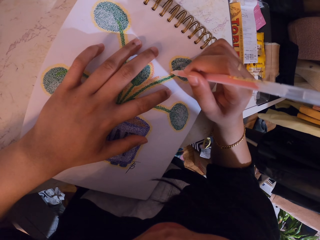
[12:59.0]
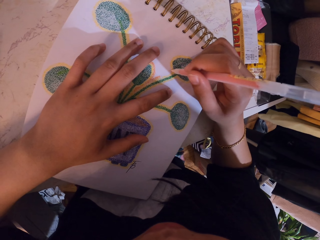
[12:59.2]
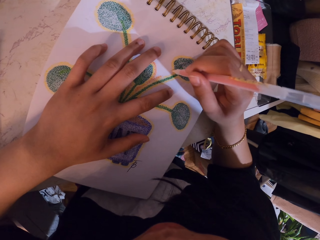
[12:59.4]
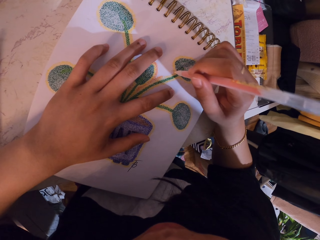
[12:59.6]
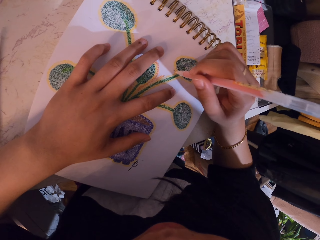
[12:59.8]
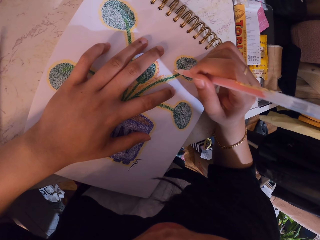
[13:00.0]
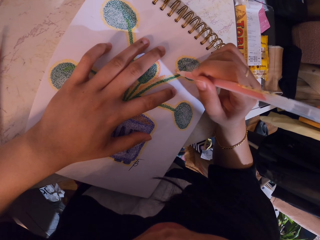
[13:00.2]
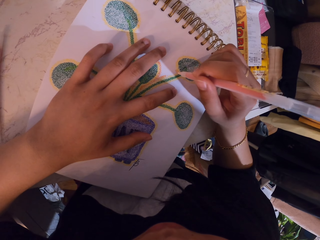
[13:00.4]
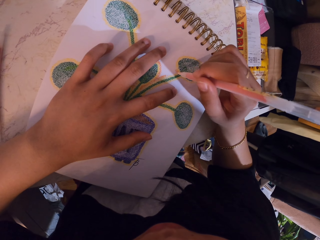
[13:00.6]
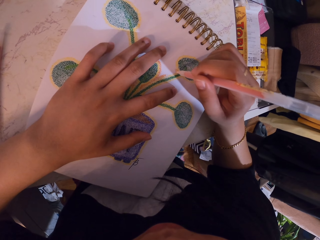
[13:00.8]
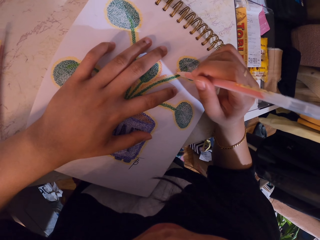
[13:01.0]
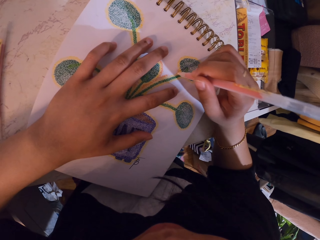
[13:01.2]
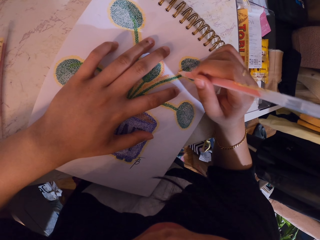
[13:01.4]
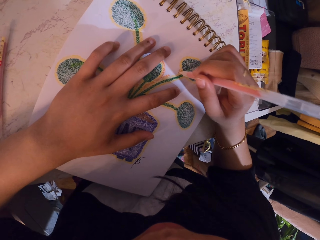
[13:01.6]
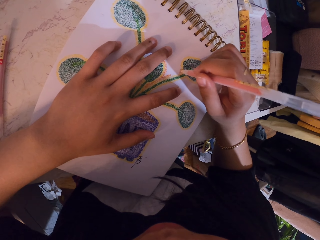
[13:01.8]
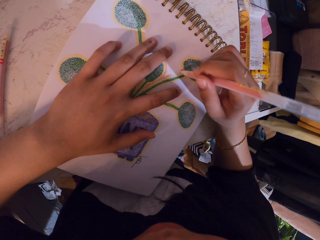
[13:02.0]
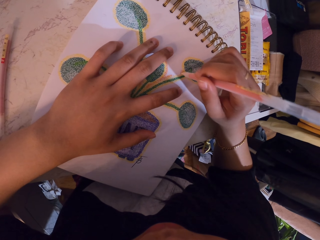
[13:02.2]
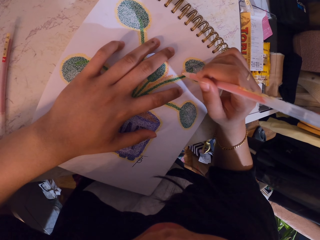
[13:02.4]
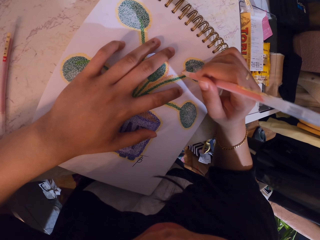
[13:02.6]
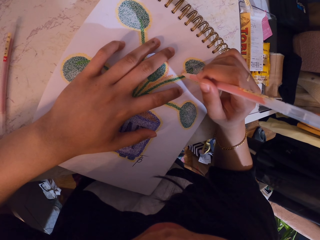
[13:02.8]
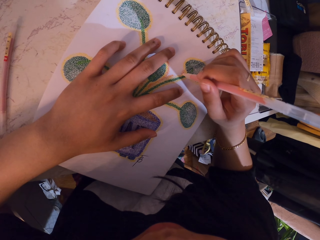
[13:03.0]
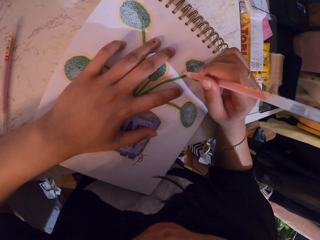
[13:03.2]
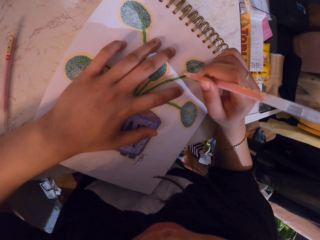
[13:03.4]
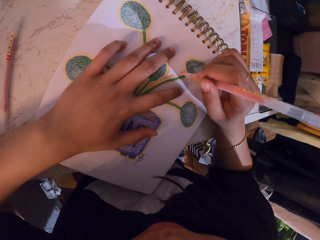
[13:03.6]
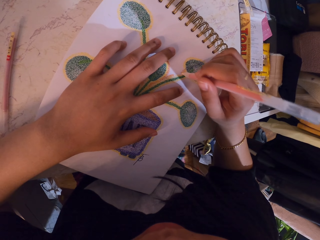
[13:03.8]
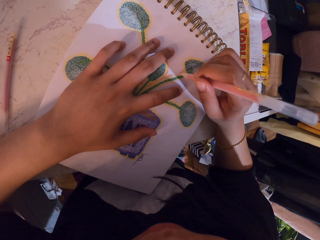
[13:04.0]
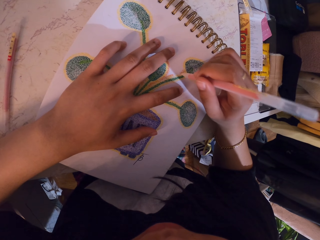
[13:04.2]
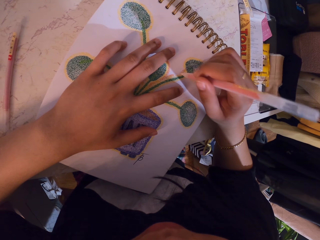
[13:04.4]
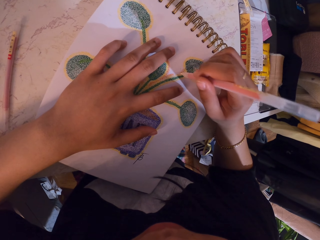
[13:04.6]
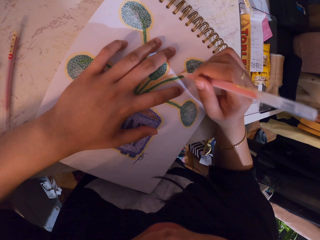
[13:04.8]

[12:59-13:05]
The camera wearer paints a drawing on the notebook.

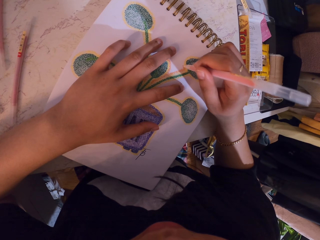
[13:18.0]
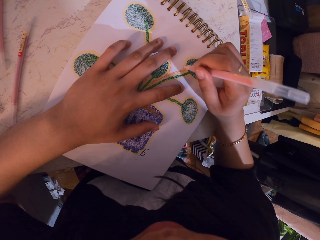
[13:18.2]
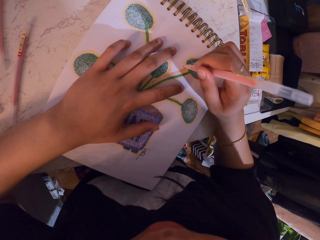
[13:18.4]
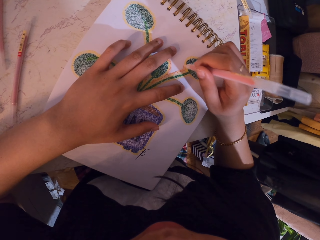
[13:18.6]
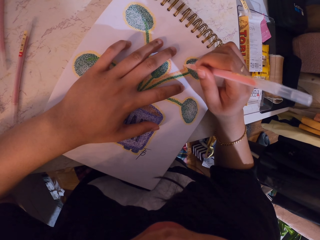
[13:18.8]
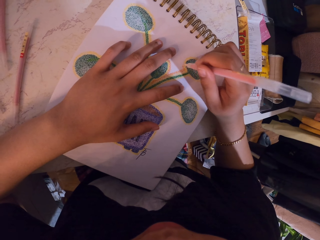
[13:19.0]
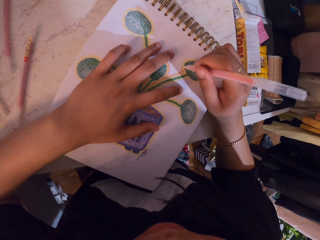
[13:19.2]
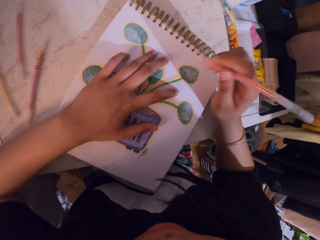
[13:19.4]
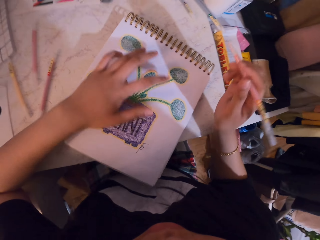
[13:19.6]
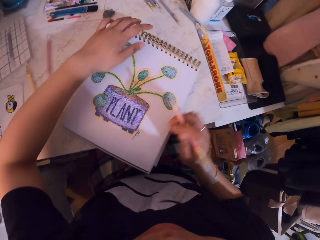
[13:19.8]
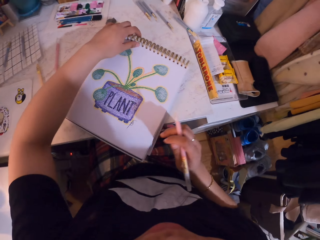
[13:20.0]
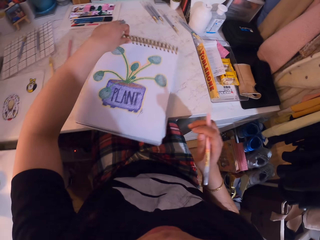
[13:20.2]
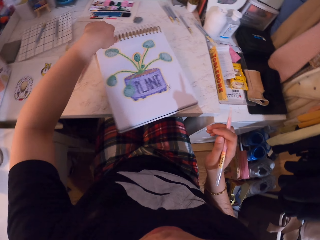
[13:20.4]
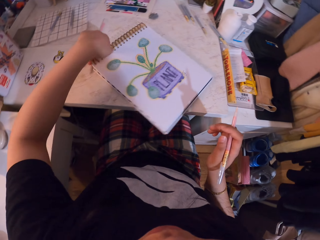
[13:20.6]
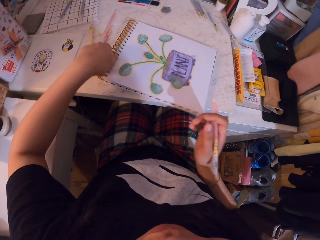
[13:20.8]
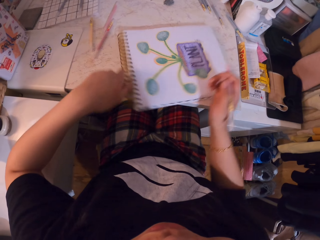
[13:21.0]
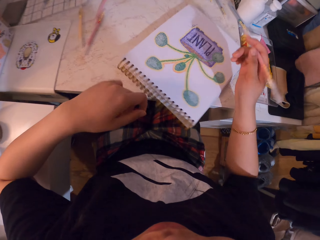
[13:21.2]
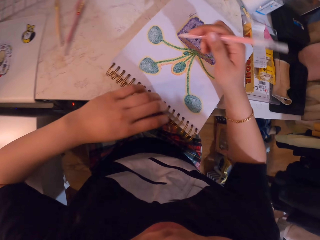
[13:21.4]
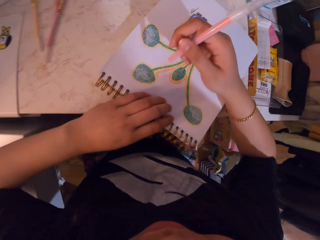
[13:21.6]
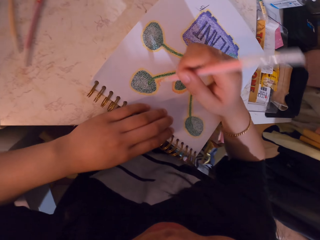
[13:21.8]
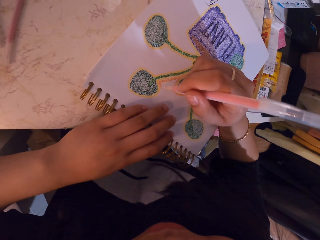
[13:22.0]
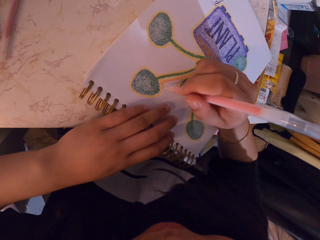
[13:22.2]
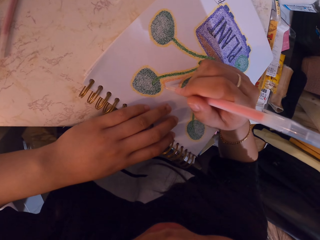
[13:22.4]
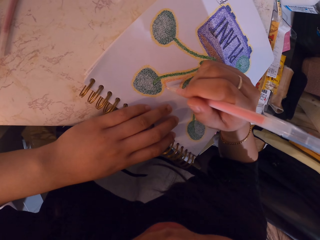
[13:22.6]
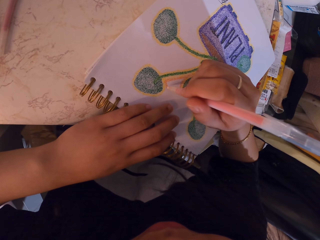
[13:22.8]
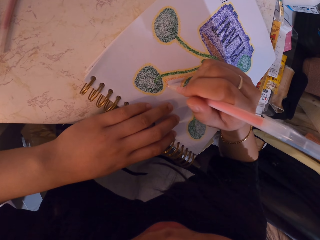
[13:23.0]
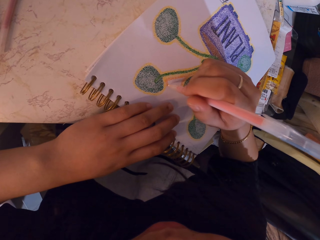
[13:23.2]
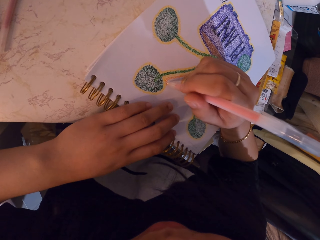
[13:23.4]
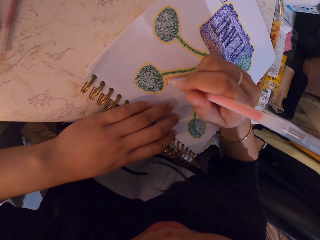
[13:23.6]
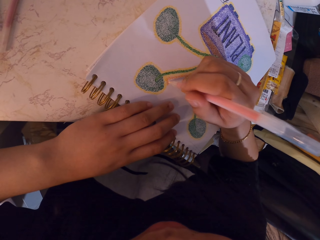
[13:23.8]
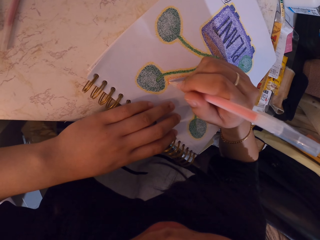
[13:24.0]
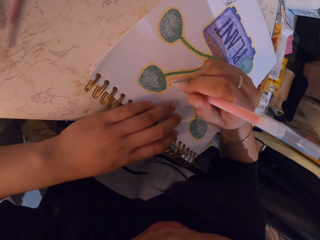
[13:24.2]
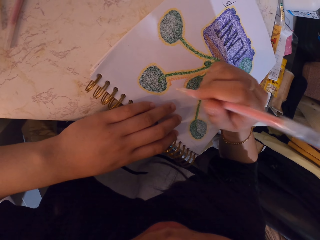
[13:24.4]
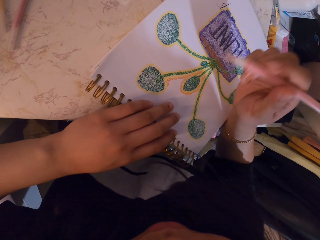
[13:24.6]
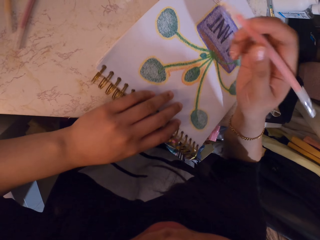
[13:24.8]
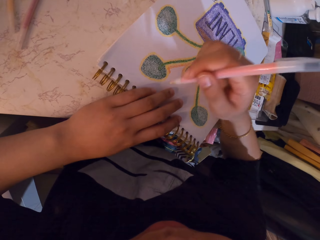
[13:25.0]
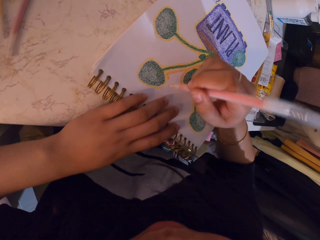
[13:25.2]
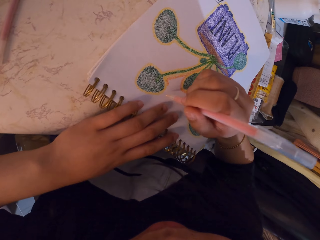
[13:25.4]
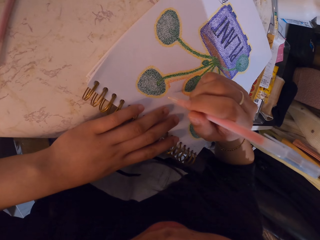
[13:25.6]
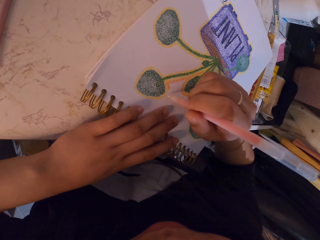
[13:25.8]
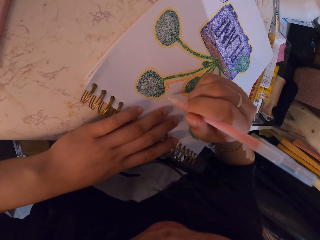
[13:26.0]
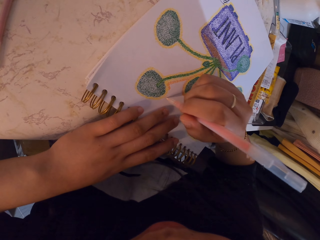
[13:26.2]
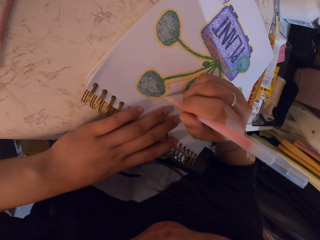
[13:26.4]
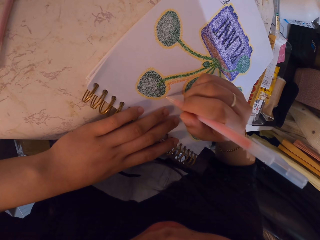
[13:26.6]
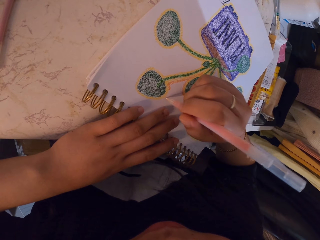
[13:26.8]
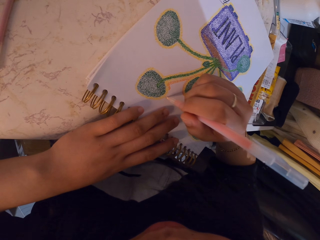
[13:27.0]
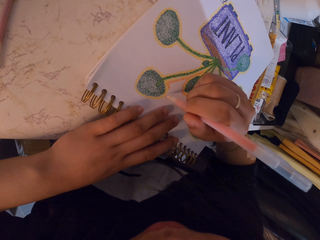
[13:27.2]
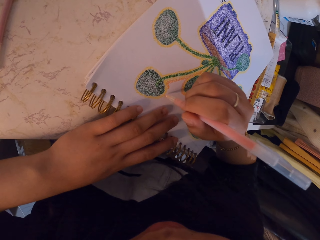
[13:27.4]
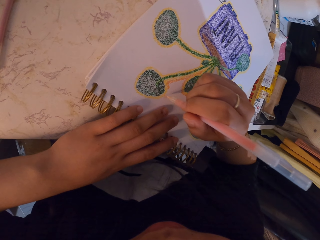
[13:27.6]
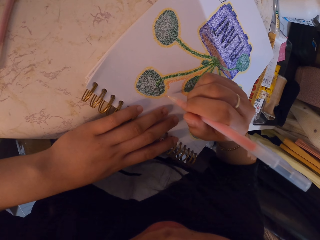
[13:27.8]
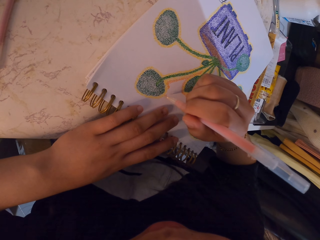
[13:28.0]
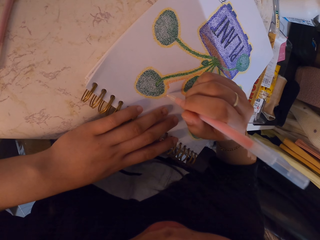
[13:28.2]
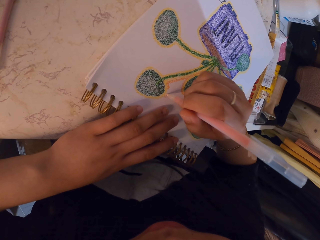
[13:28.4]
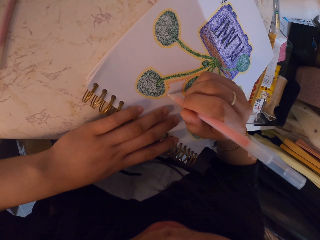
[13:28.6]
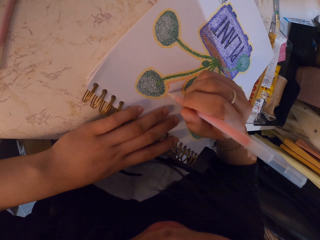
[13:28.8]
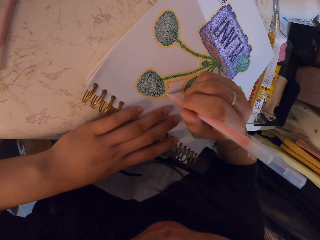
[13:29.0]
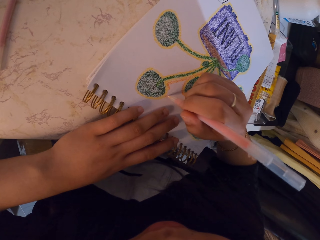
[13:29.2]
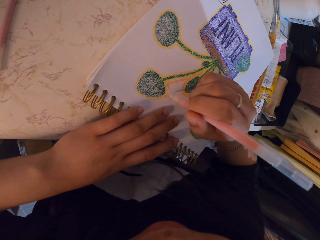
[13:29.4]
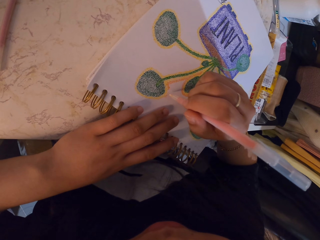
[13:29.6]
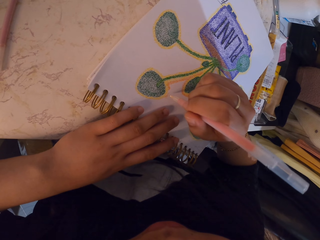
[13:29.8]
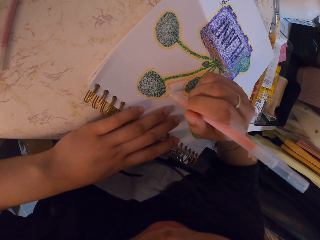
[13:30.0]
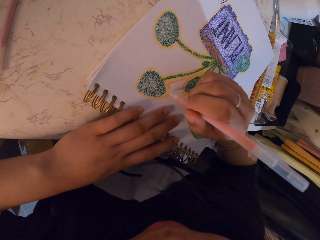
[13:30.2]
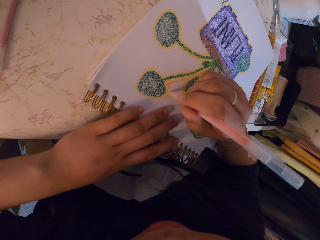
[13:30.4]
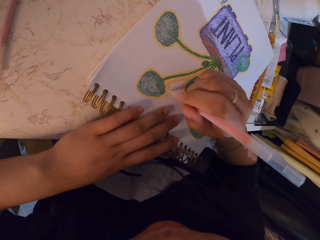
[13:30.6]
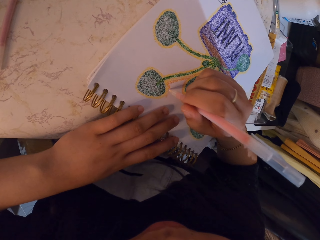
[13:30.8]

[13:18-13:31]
The camera wearer turns the book on the table. They decorate a drawing on the book with a decorating pen. They lift the decorating pen. They decorate the drawing on the book with the decorating pen.

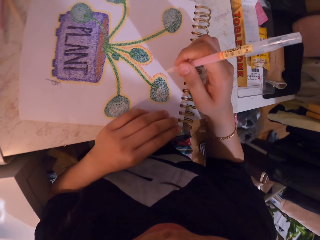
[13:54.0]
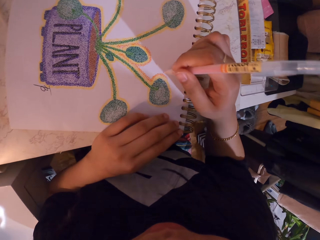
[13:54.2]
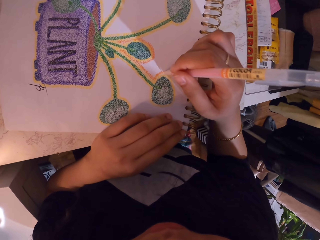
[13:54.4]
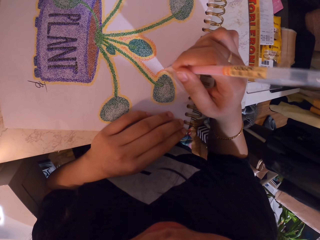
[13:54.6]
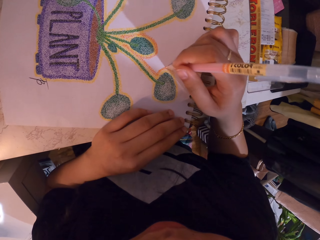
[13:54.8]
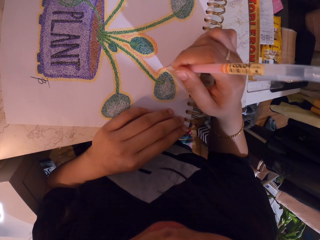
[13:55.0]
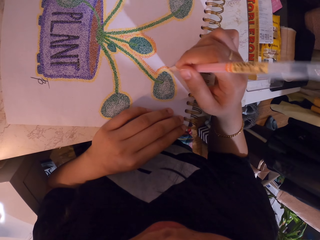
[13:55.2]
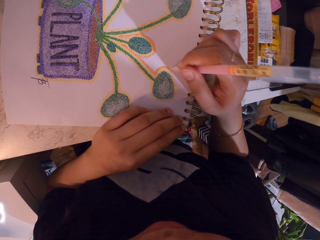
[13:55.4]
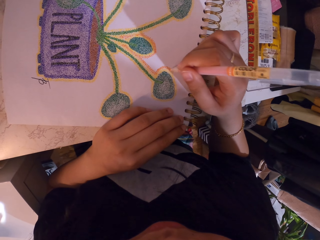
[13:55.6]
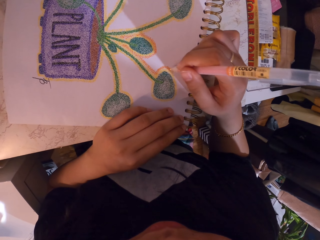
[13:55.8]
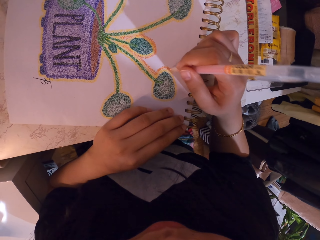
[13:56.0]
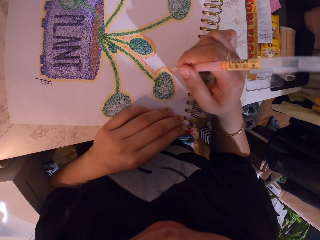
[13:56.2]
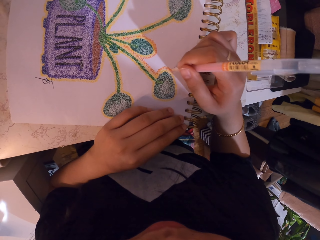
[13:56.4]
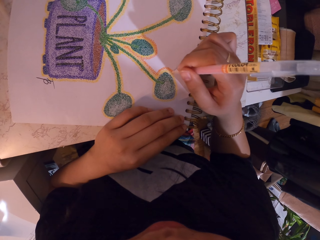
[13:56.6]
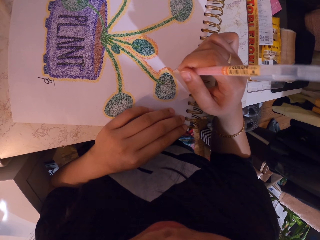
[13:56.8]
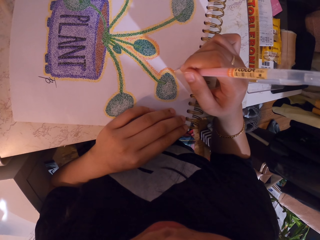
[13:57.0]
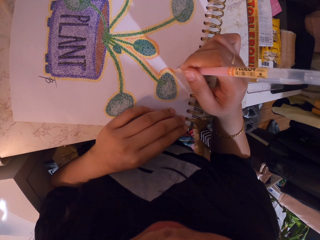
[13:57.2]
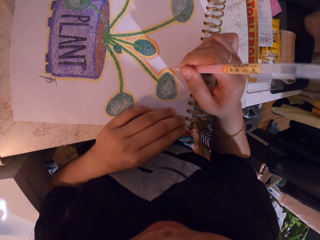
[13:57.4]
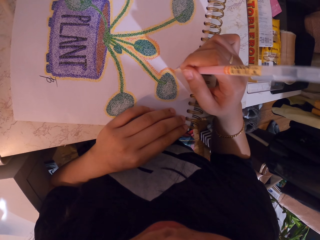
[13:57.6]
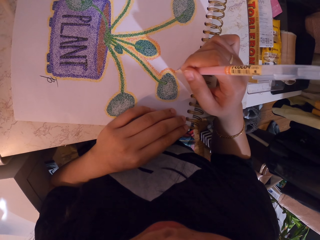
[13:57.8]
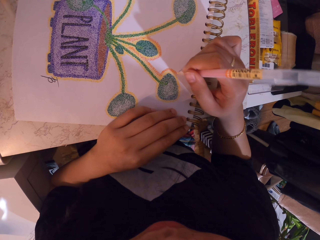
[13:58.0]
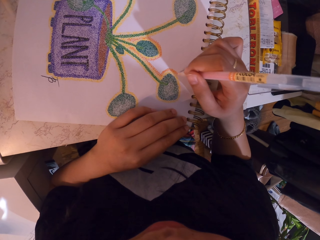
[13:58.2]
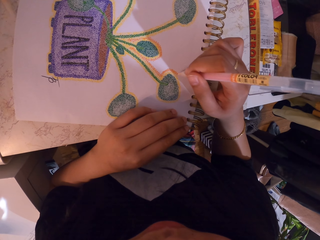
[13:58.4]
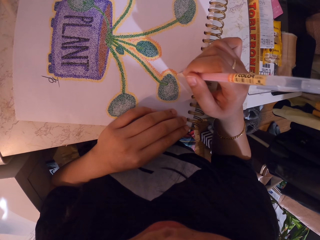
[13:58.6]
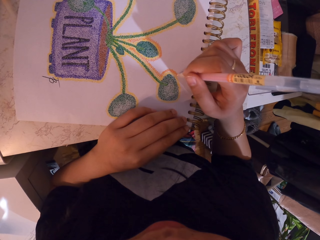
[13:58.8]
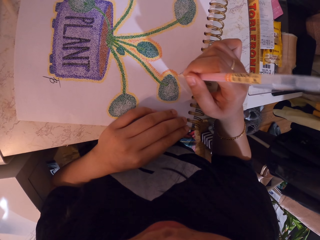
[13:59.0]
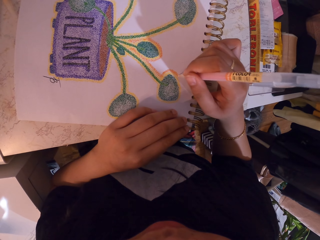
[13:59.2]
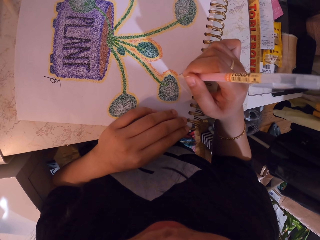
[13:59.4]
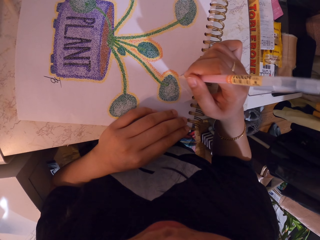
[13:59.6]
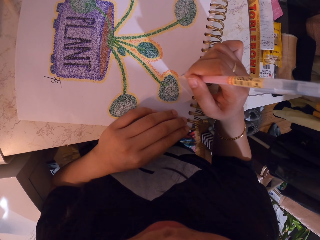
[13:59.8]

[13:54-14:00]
The camera wearer decorates a drawing on a notebook with a decorating pen.
